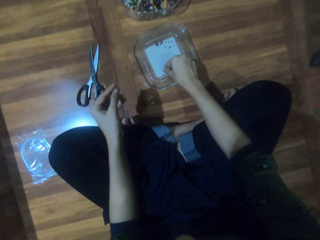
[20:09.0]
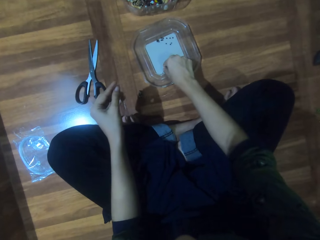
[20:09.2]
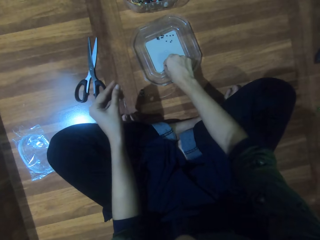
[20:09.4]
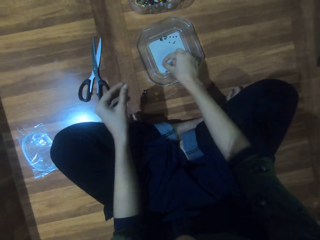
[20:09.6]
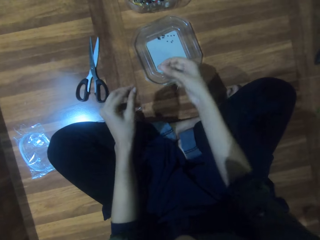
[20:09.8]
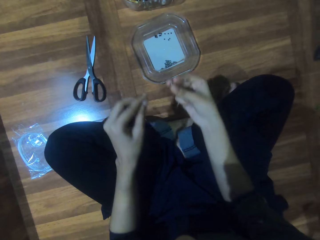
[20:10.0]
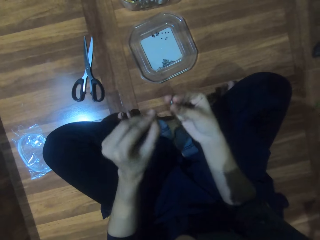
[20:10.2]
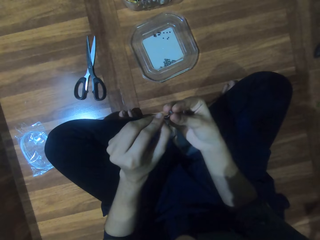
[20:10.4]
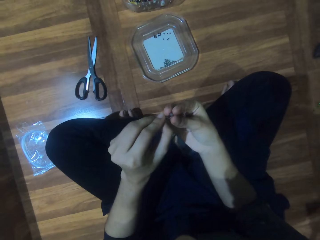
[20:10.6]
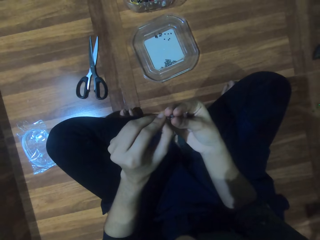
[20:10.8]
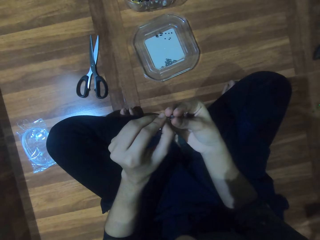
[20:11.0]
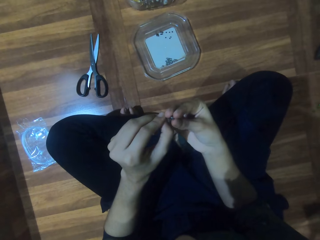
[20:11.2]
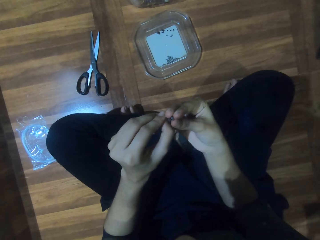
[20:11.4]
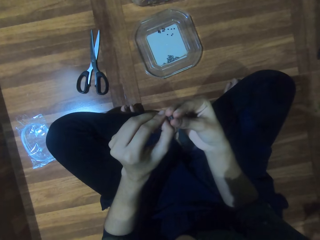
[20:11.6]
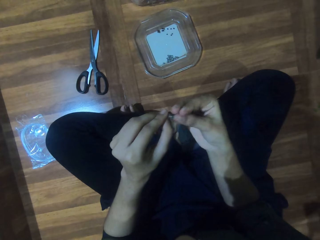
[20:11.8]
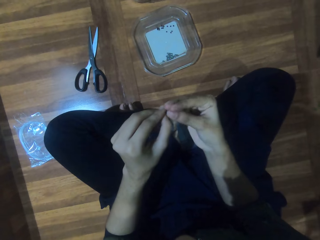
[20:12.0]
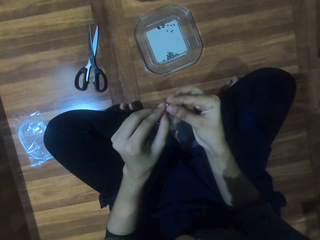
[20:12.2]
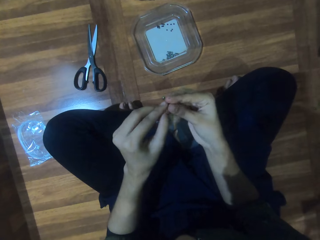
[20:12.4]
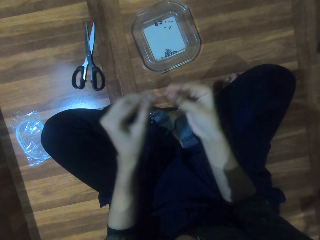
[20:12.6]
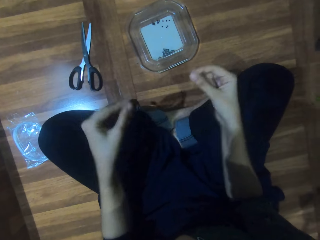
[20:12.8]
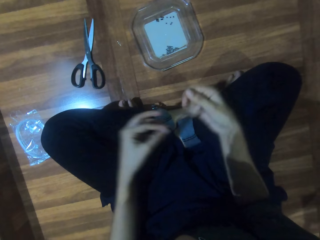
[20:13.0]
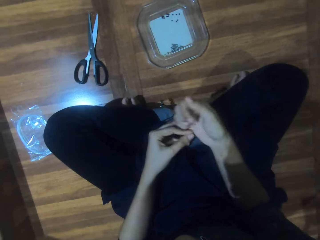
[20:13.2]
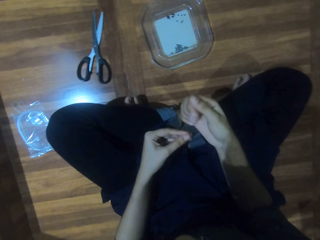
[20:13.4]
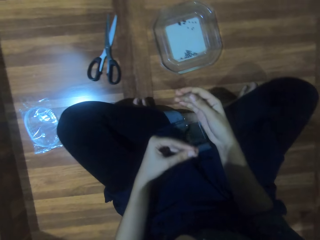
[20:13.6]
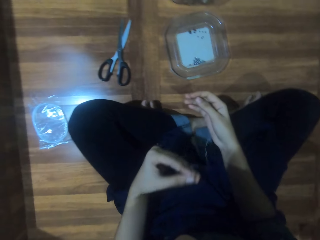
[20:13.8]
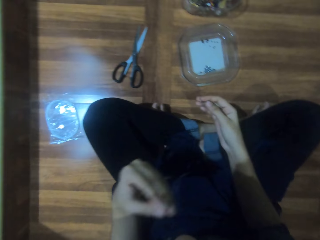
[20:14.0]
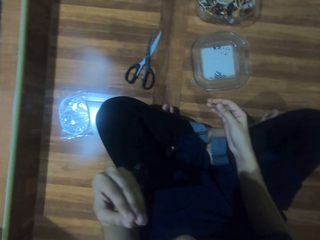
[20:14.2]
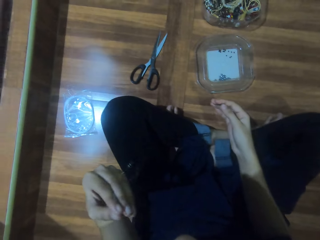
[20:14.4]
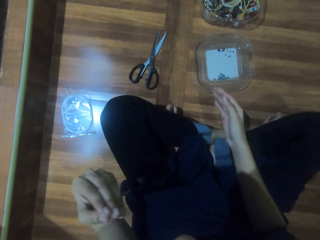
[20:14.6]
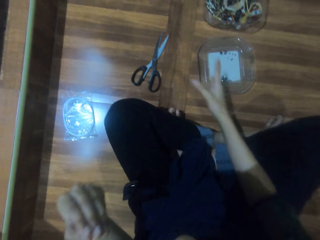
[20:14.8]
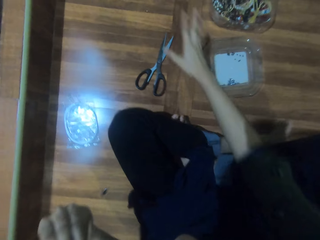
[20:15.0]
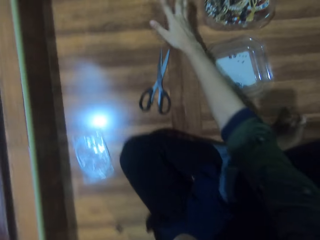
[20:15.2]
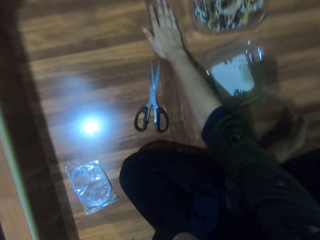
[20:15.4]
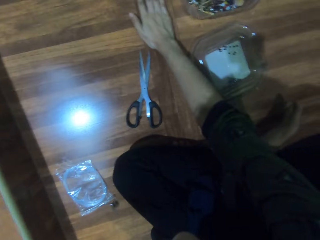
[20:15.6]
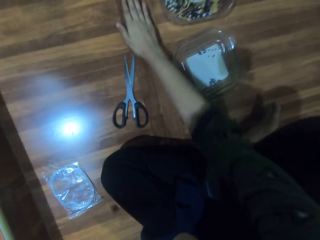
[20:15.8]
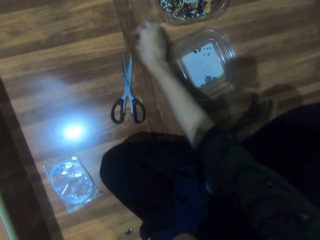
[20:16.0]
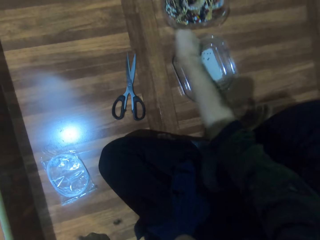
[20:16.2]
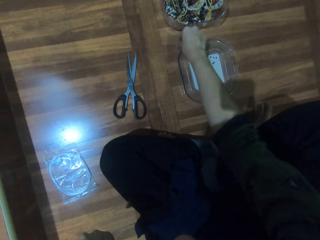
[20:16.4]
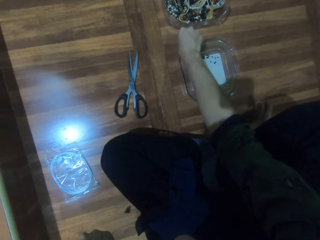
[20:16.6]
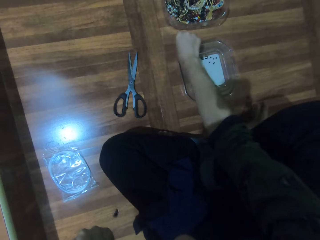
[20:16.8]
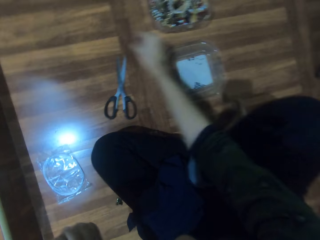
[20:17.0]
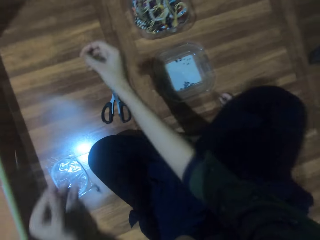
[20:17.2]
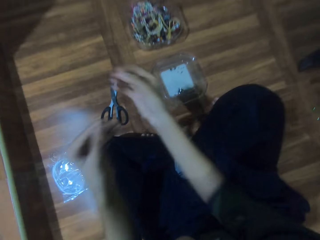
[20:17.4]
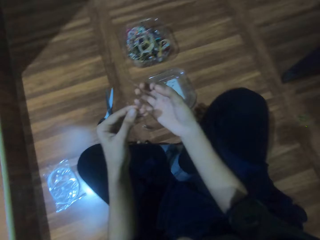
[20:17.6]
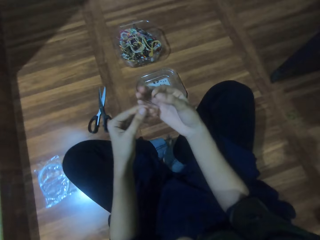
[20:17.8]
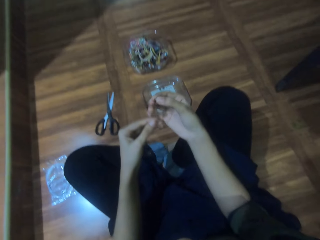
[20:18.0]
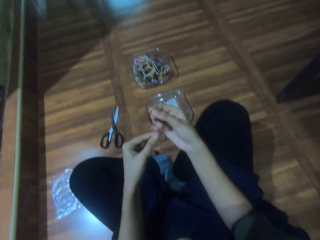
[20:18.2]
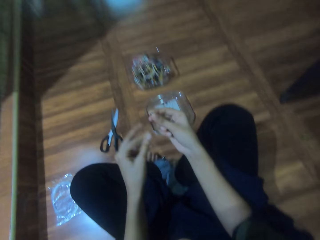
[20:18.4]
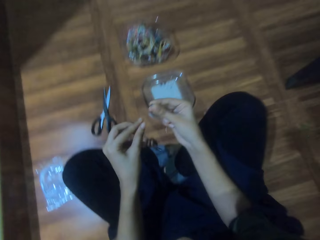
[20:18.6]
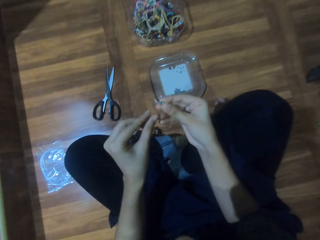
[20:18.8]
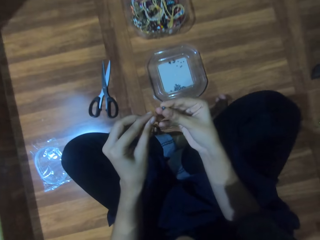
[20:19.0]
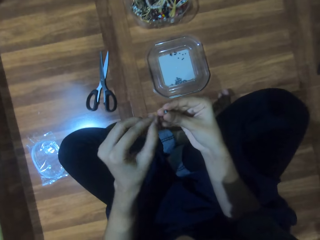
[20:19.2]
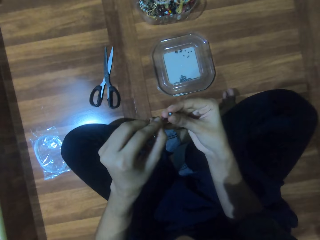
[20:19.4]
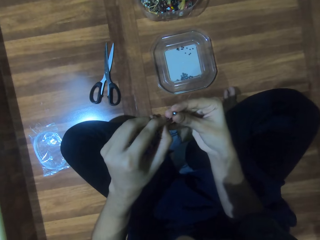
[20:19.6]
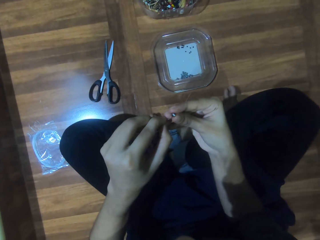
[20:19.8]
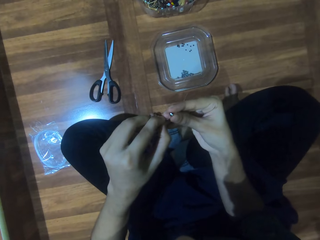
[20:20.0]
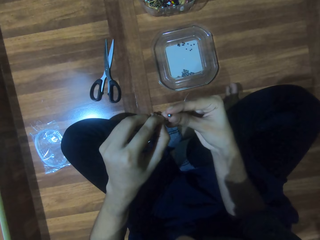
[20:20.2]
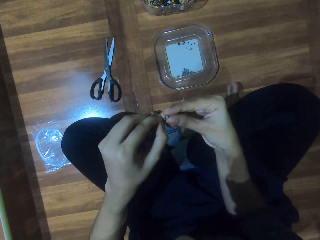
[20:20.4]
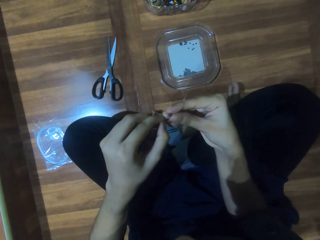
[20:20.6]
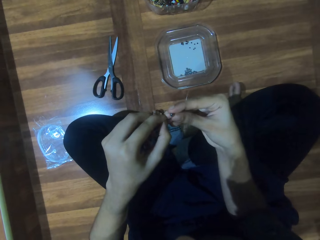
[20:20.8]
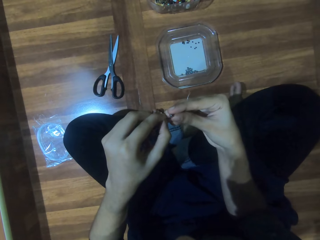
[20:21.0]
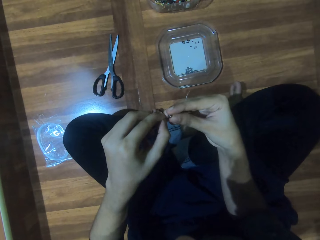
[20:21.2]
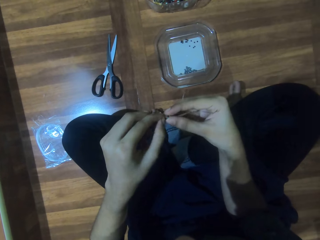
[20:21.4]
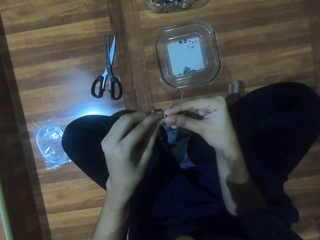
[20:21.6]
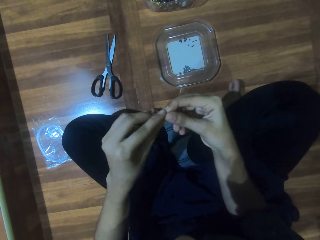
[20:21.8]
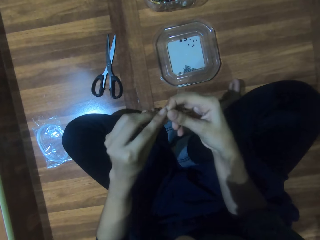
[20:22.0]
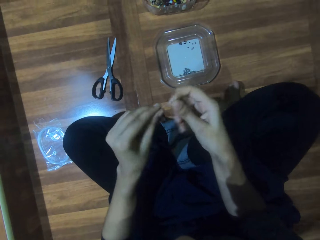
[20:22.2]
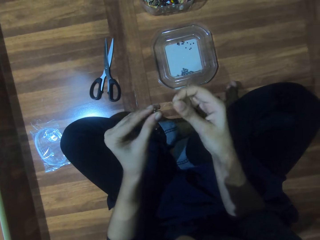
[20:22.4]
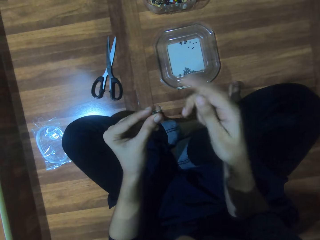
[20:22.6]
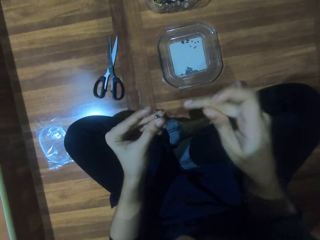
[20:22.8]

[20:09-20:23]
The camera wearer lifts a bead from the plate. She fits the bead on a string. She lifts the beads and string with her left hand. She places the right hand on the floor. She lifts a bead from the floor. She fits the bead on the string.

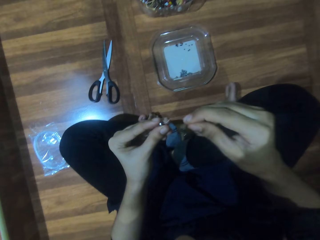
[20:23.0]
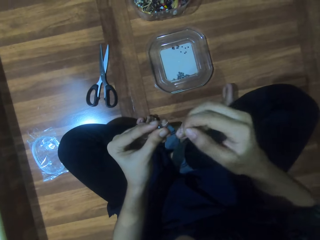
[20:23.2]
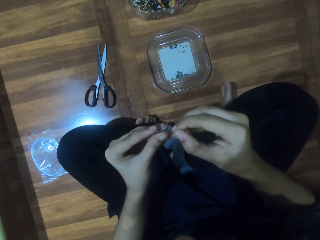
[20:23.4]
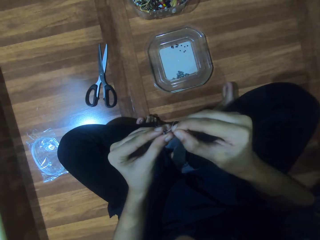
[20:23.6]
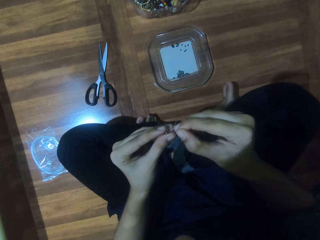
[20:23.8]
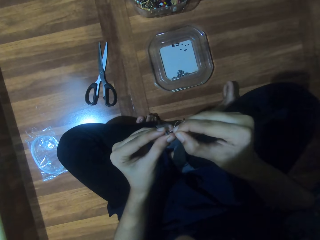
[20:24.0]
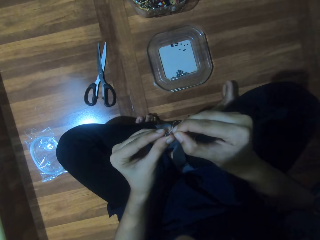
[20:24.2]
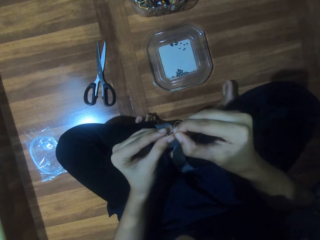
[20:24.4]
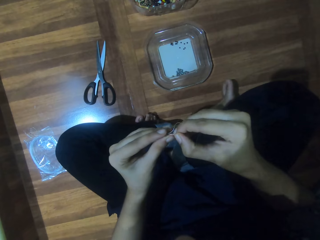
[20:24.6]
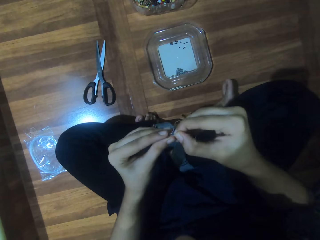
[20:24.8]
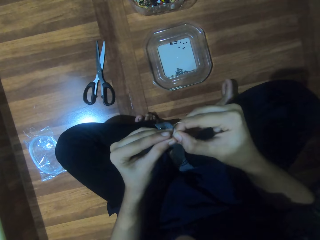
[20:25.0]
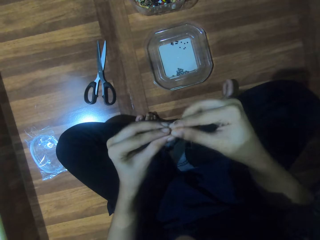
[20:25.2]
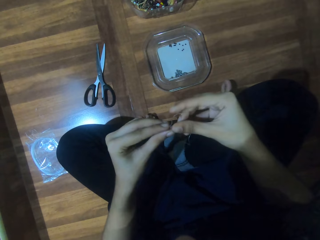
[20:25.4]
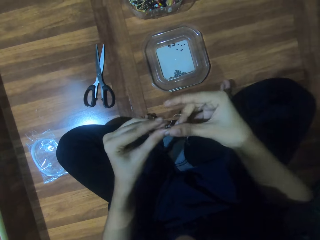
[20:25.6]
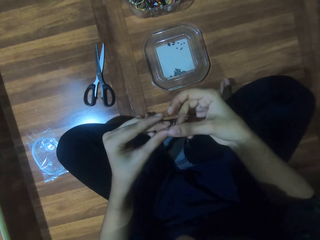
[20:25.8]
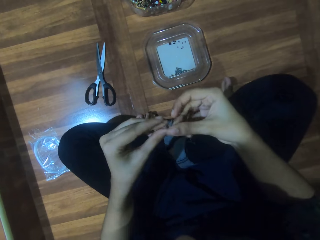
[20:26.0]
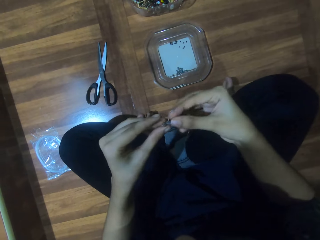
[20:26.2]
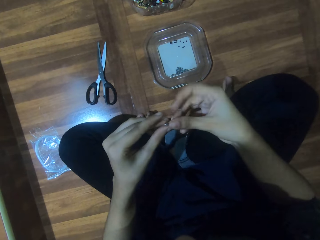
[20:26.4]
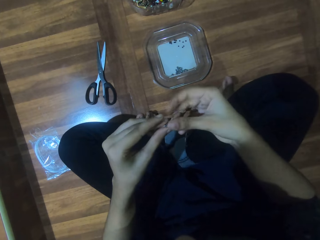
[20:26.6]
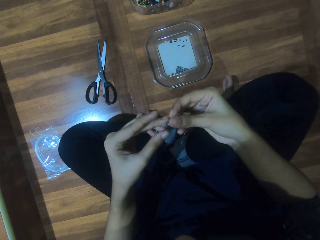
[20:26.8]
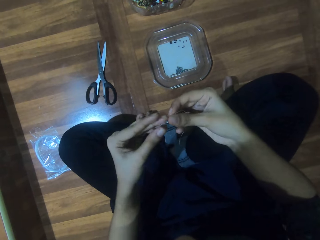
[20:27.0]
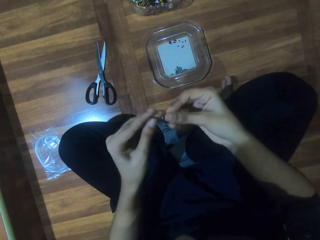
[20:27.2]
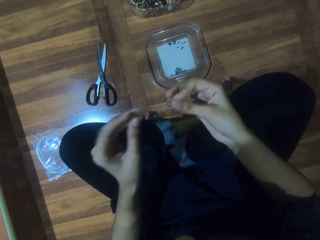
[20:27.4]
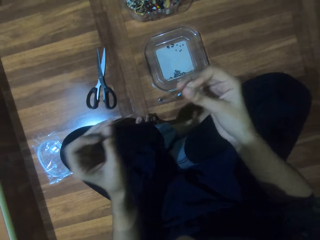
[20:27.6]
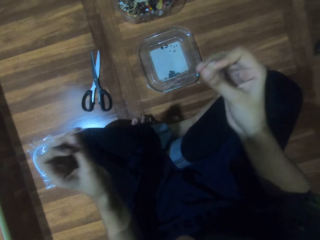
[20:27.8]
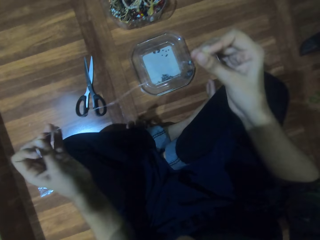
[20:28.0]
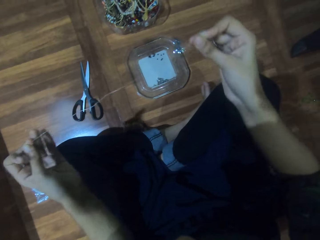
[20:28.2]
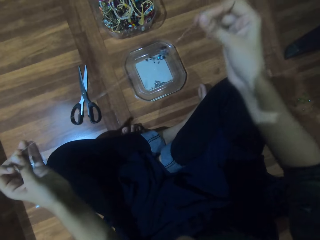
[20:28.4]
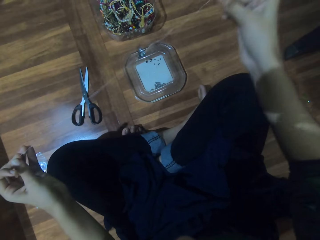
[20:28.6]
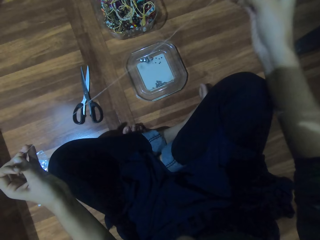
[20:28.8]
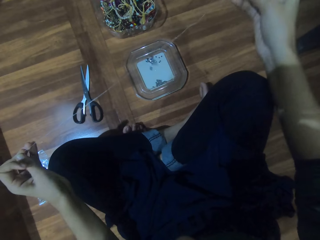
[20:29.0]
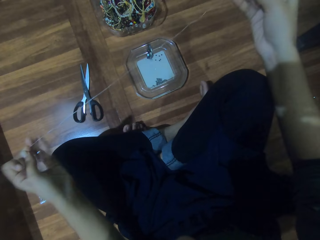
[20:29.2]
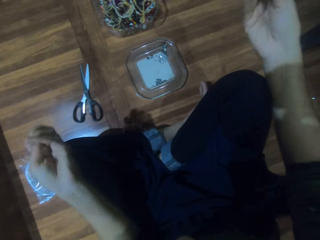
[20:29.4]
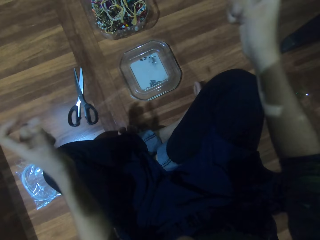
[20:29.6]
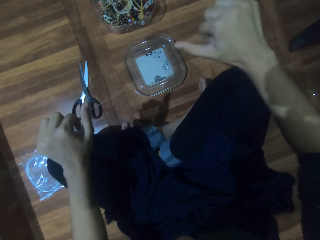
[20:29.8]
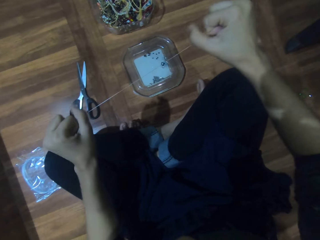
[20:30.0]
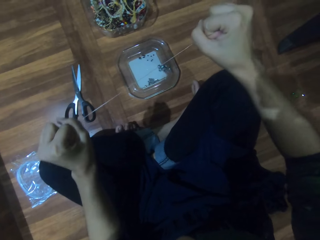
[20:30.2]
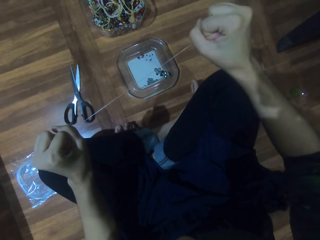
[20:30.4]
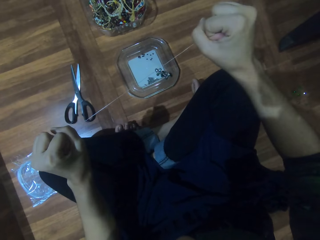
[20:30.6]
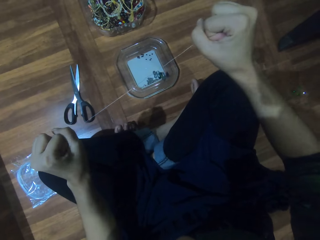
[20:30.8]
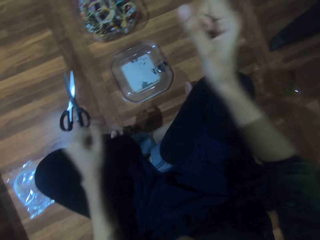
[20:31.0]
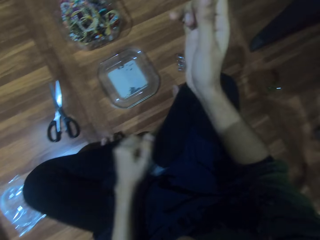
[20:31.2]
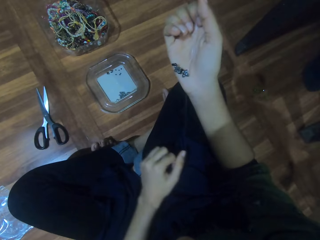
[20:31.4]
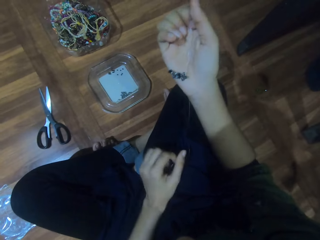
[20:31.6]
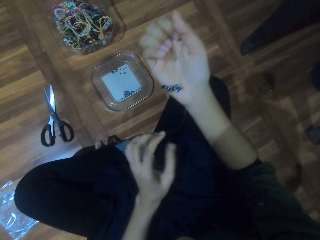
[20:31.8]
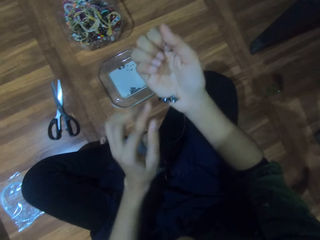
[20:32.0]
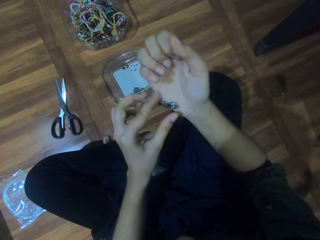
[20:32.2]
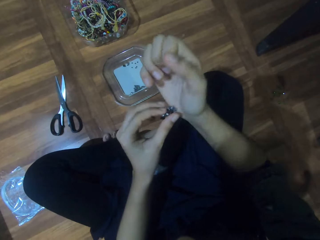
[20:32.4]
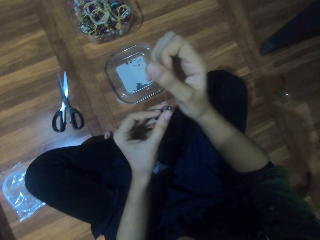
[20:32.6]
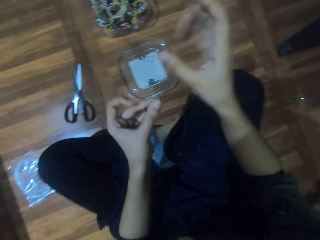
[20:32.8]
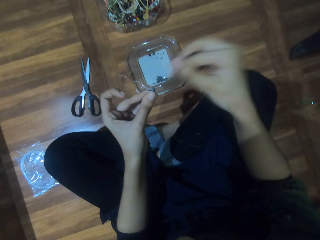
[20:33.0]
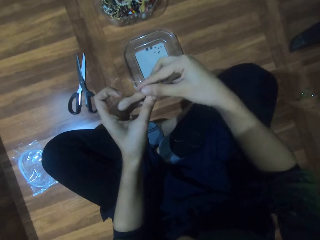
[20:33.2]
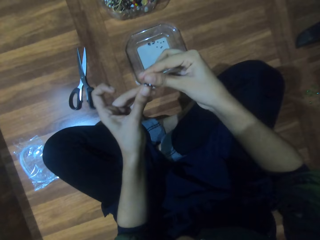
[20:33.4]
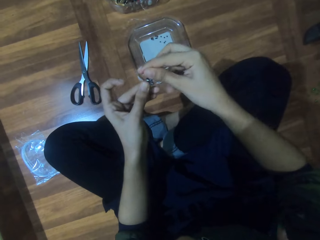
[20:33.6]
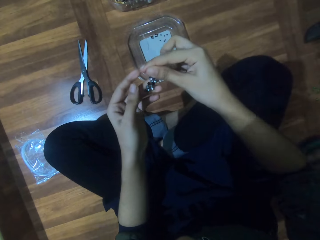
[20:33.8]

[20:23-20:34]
The camera wearer inserts the string in a bead. They tighten the string. They inspect the beads.
